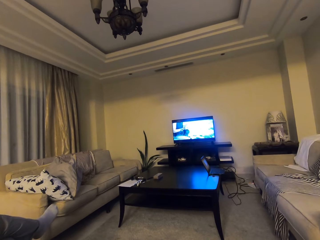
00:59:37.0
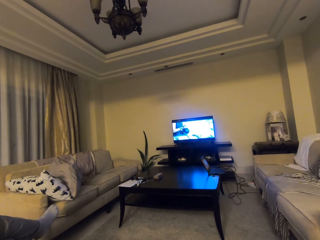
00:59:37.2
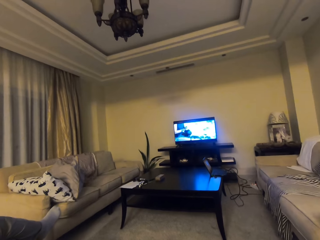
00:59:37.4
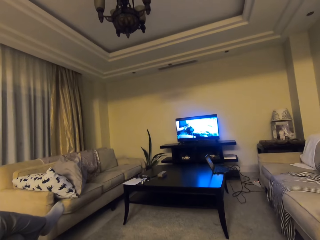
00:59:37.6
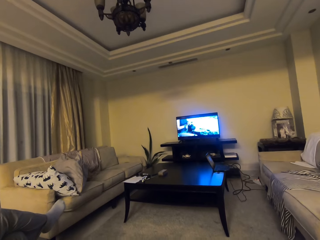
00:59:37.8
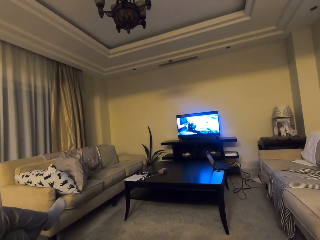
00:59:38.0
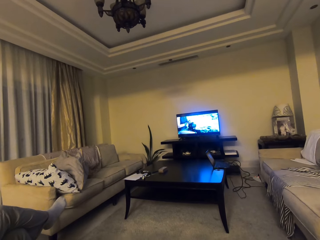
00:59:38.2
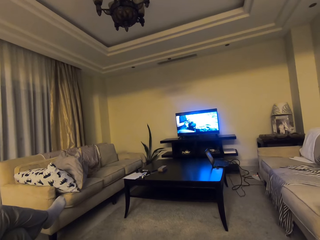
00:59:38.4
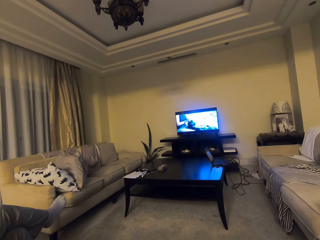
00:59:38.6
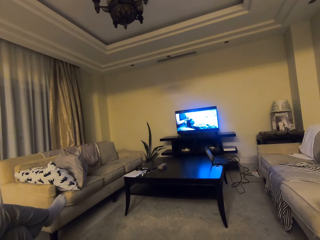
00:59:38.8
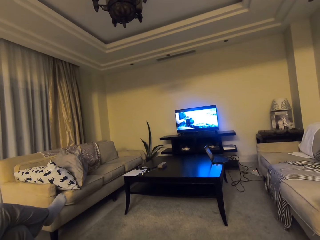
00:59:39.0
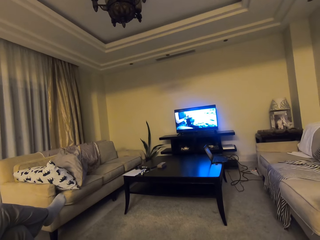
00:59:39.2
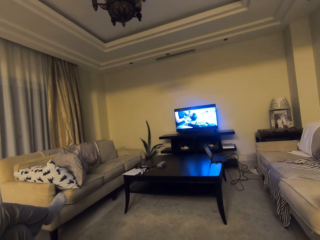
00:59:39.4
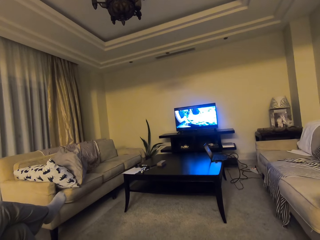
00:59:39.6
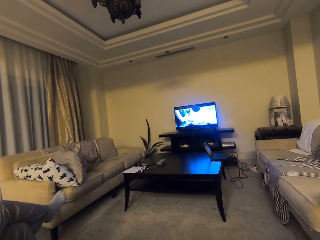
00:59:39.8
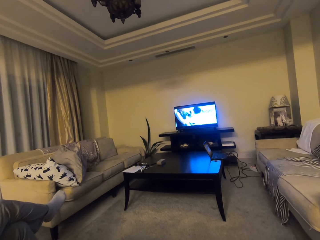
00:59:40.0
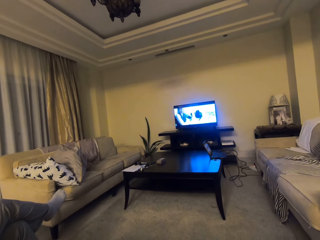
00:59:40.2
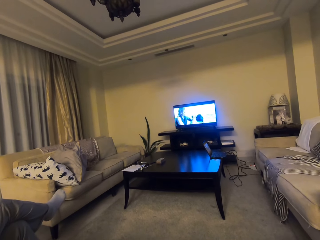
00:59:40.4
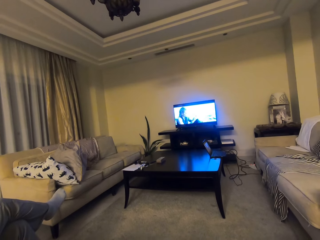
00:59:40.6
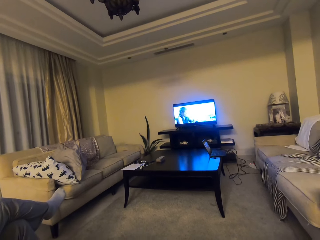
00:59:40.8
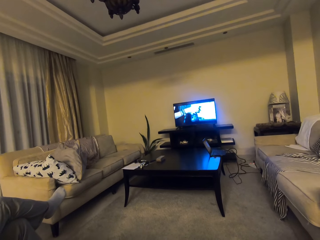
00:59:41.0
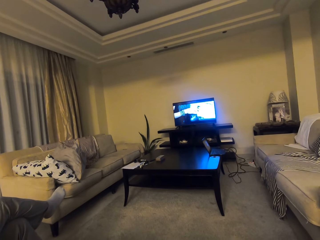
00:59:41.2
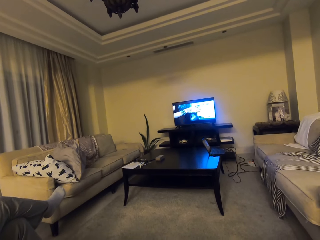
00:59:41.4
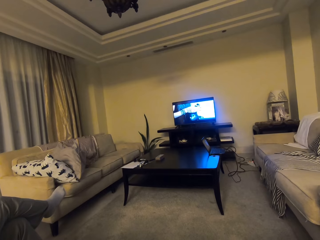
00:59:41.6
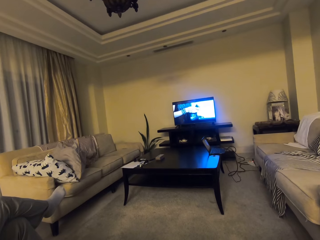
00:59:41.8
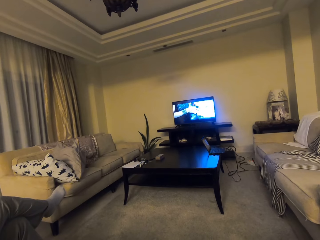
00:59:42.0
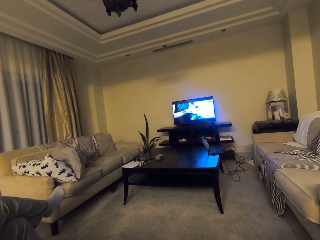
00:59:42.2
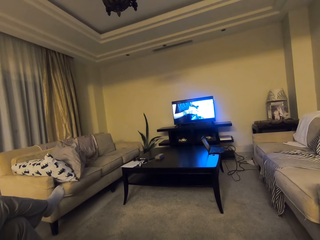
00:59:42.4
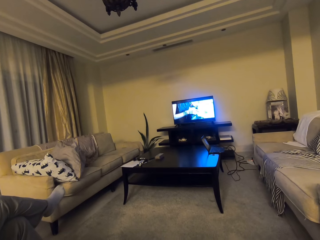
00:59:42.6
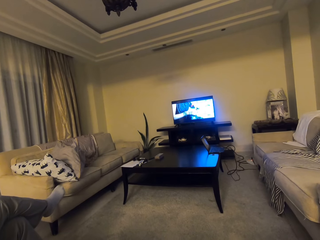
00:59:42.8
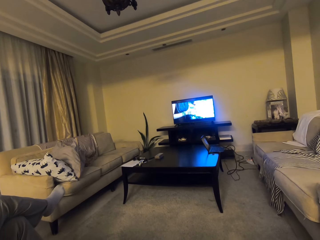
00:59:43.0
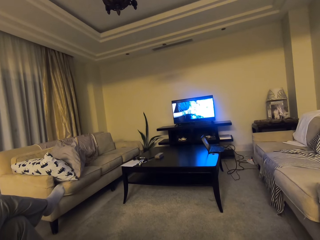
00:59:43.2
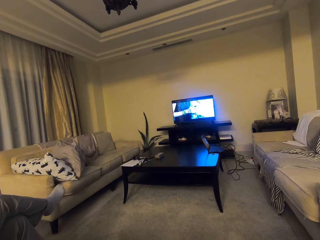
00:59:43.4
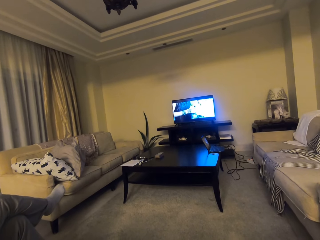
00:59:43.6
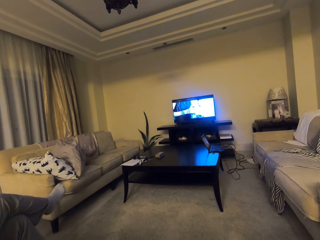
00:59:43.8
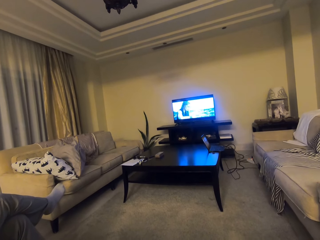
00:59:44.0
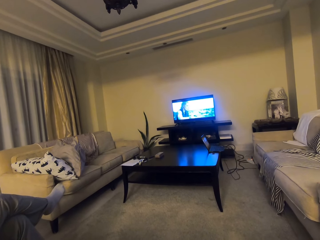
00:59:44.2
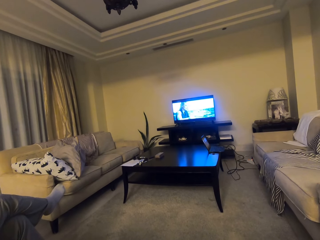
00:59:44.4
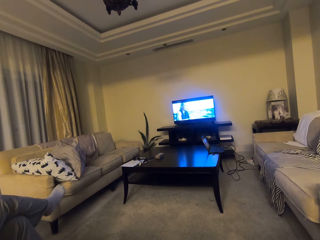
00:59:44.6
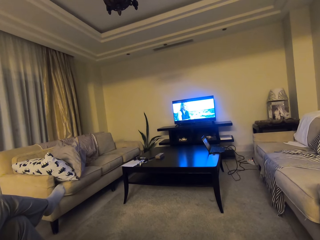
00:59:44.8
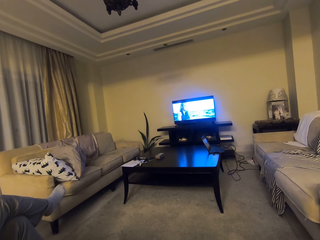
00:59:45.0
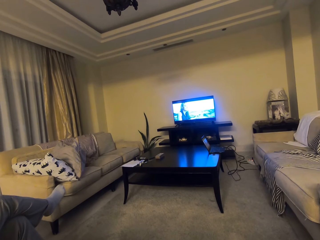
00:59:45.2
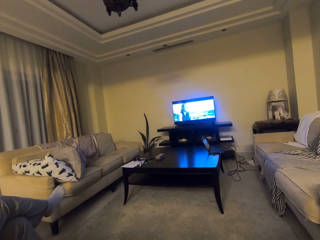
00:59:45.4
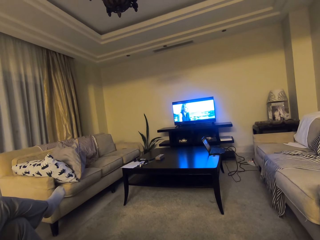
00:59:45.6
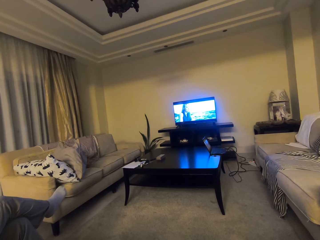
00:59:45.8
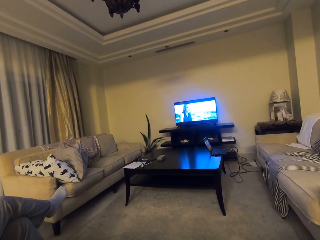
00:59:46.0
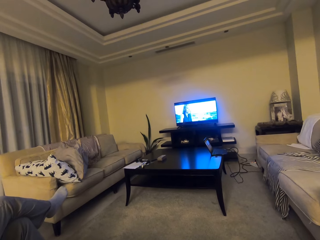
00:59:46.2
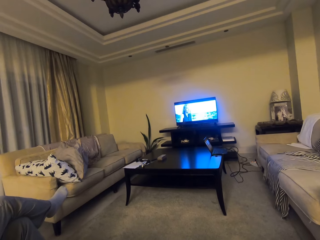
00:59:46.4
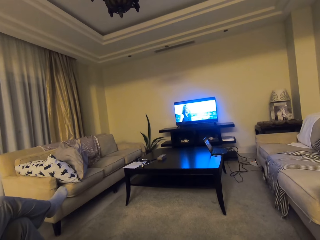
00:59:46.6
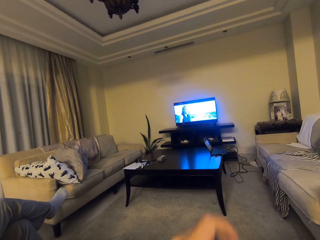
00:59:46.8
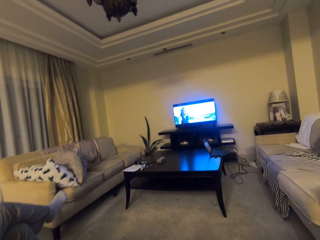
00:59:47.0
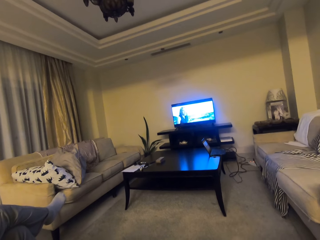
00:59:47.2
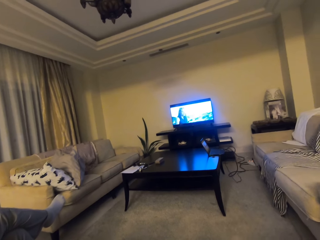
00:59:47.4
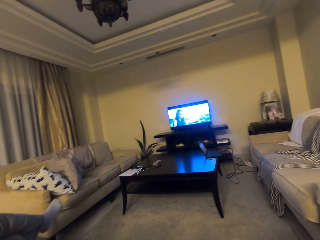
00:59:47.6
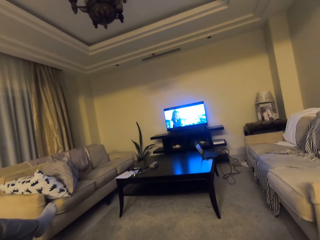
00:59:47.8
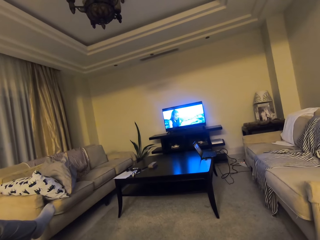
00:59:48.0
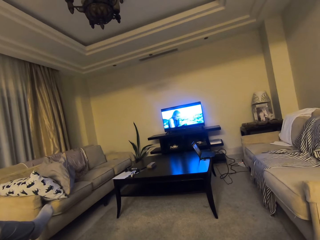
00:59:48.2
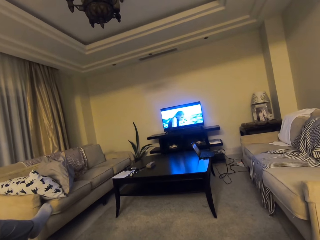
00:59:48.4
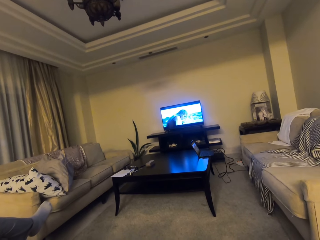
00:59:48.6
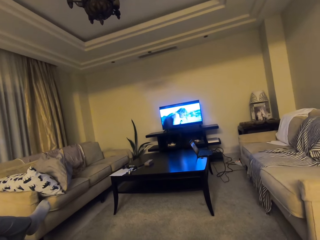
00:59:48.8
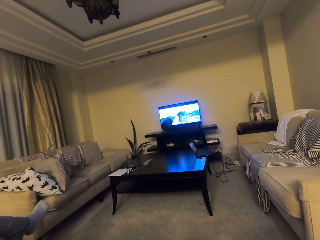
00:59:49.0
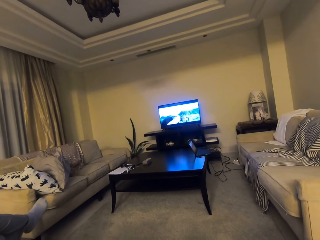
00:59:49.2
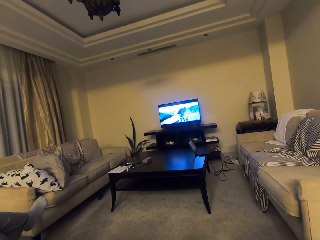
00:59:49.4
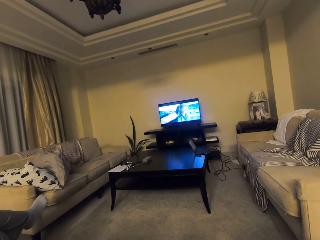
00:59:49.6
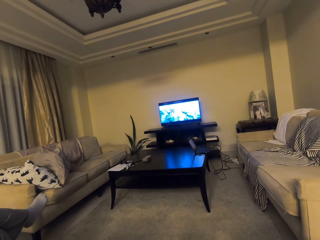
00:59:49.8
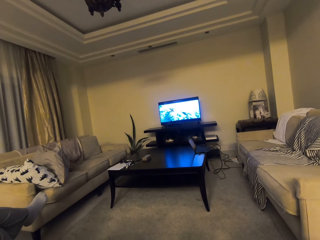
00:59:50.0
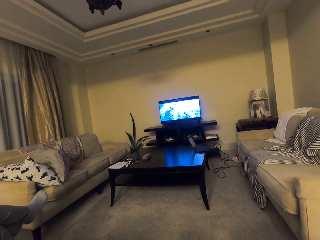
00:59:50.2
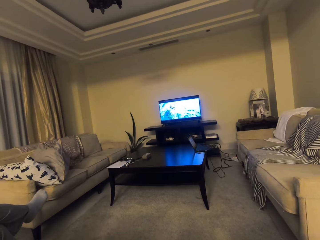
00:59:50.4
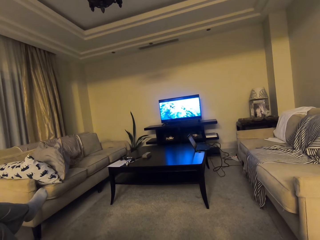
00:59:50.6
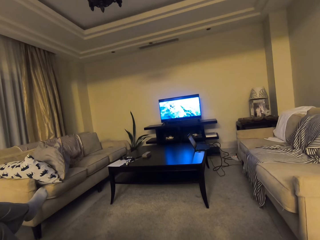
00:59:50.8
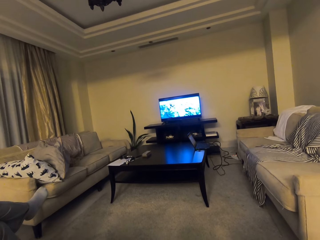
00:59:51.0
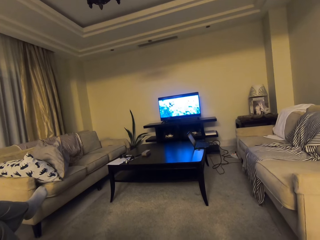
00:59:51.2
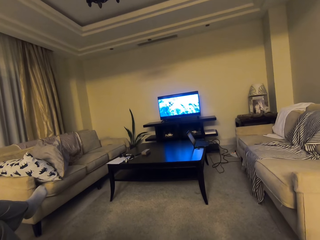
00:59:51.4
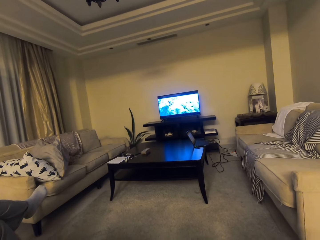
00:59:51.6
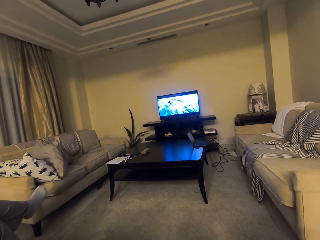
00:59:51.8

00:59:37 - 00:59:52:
The camera wearer looks at the television. He raises his hand. He moves his left hand. He watches the television.

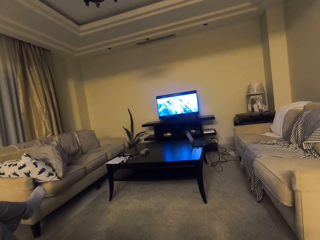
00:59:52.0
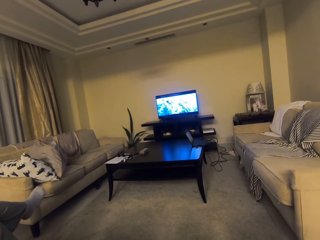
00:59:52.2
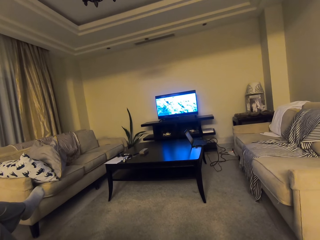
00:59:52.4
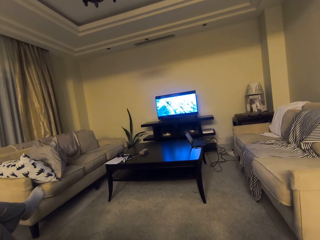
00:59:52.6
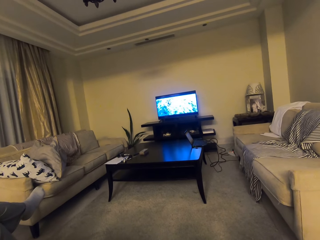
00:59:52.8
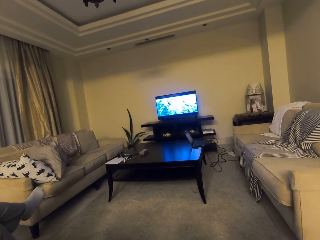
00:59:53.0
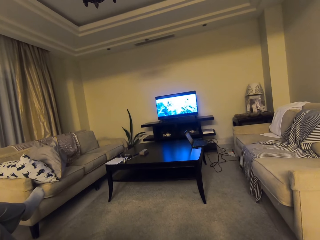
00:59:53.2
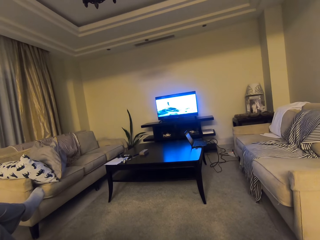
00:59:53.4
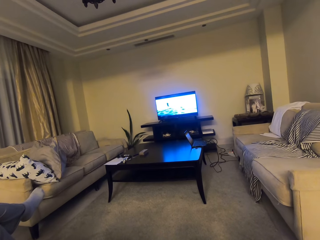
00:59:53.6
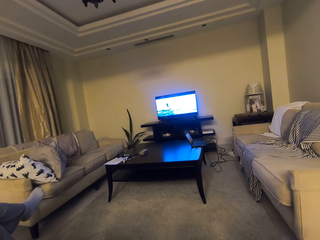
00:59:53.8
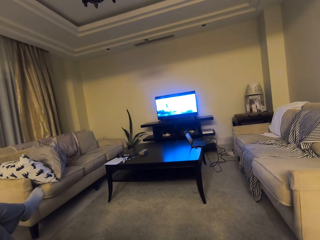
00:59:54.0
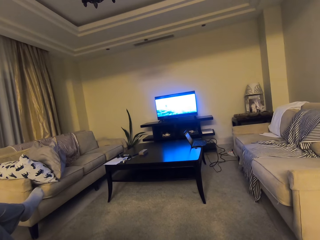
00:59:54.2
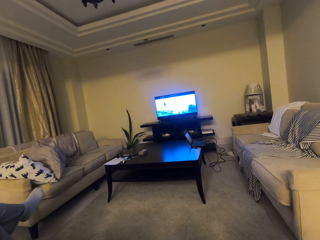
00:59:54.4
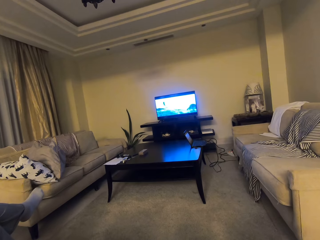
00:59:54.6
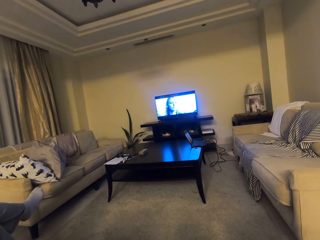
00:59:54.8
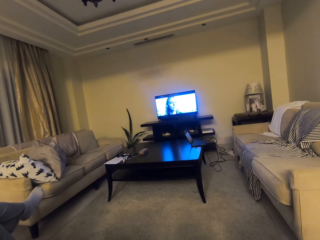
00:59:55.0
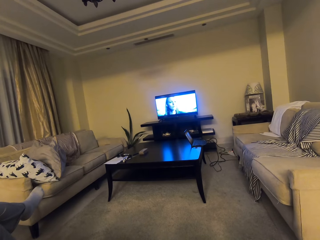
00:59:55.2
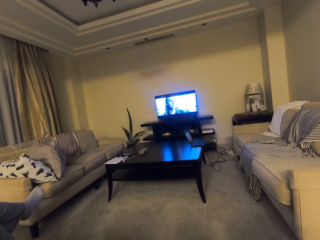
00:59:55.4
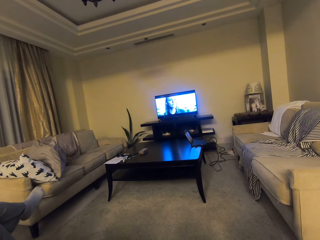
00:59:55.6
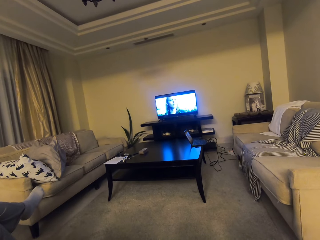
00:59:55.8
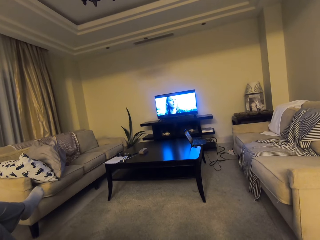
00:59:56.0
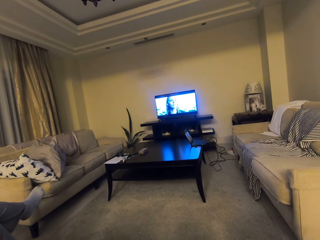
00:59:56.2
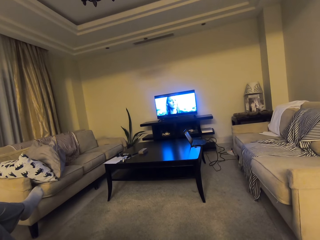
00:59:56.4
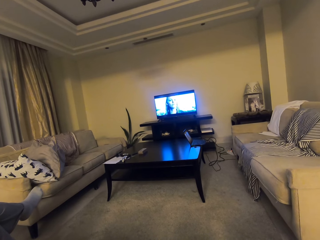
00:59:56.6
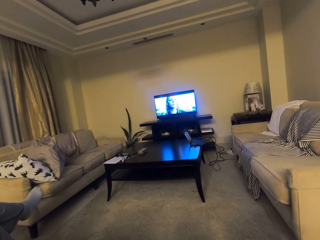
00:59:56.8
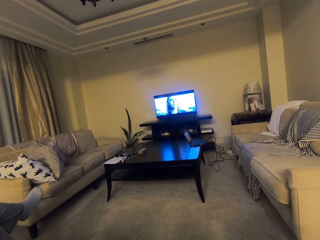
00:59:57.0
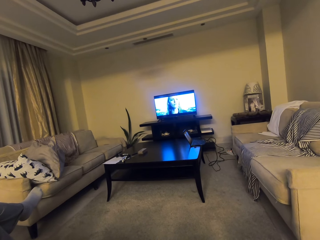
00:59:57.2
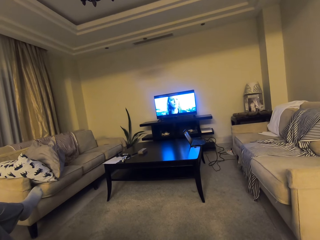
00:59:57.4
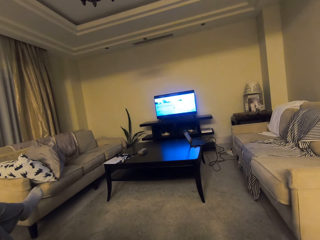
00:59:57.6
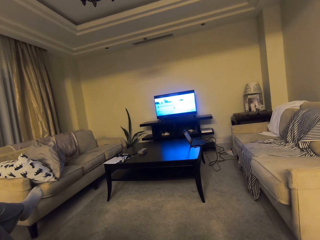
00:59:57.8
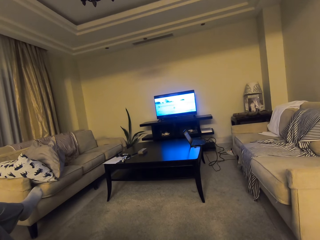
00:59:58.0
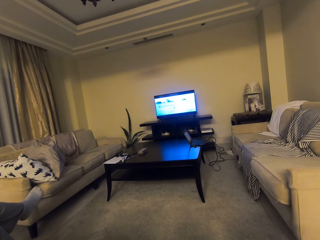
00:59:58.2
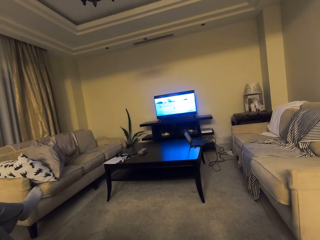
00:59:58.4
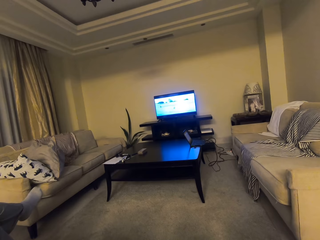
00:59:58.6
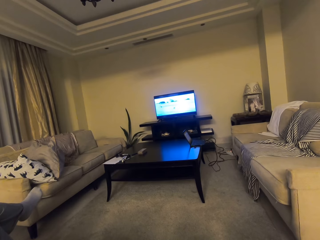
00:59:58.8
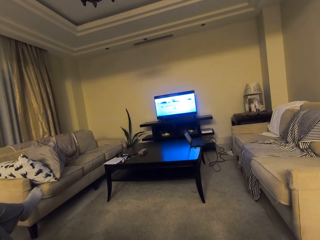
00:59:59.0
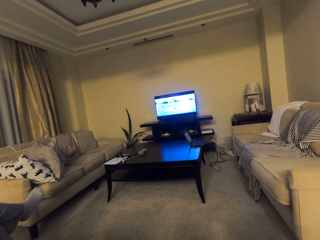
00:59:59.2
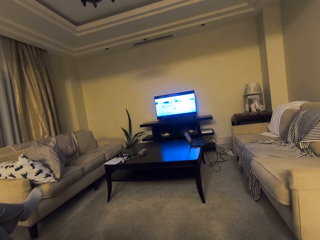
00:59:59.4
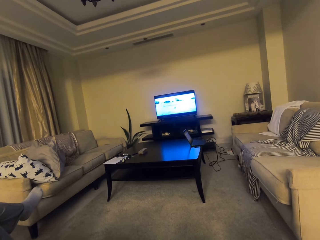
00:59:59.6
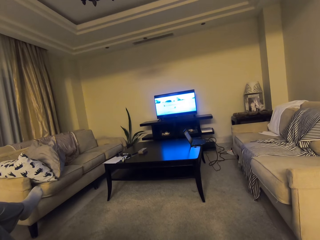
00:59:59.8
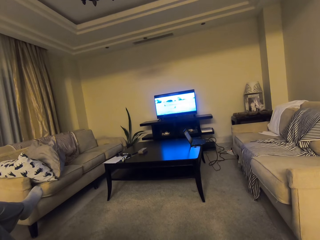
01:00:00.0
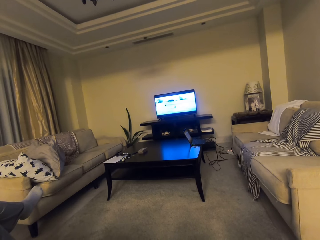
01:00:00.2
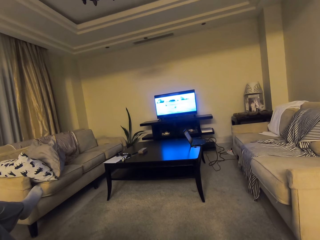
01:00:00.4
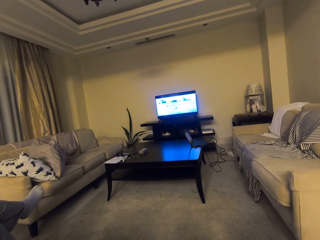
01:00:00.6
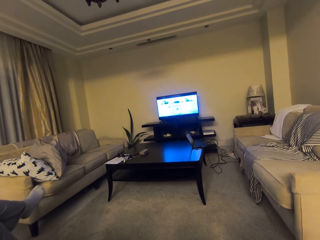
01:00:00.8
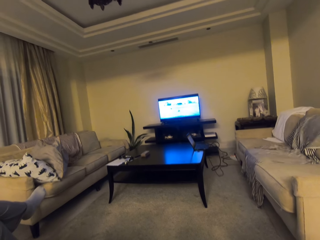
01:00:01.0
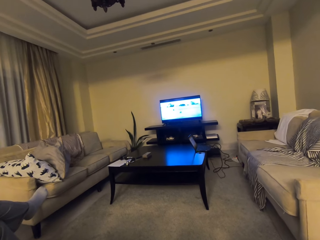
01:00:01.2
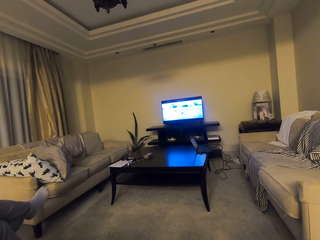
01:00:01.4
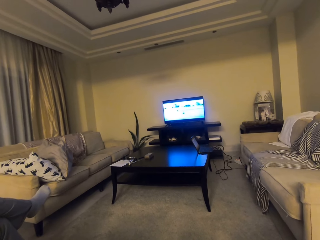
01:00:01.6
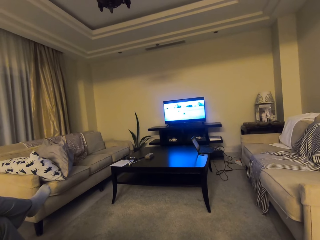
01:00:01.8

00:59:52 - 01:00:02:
The camera wearer looks at the television.
